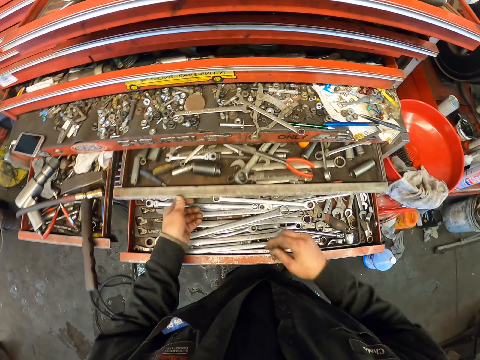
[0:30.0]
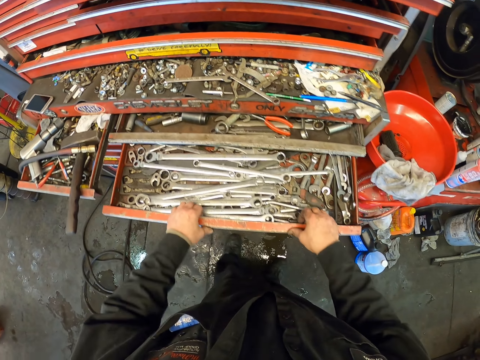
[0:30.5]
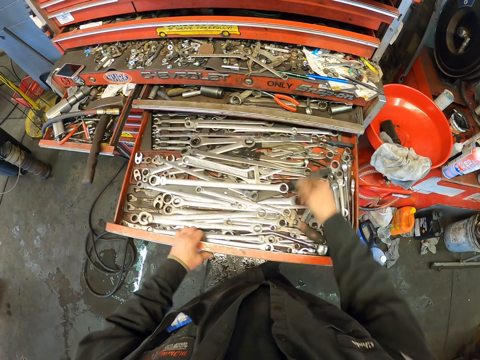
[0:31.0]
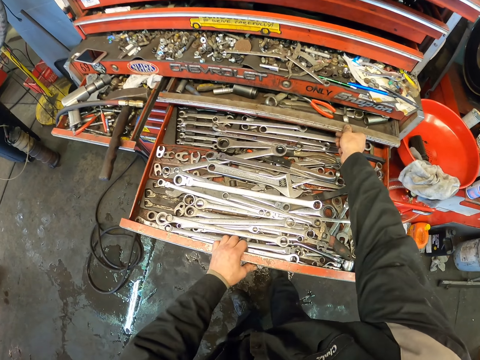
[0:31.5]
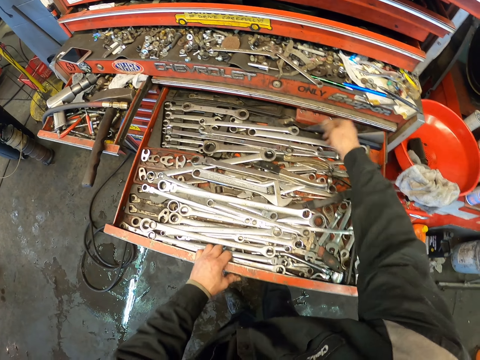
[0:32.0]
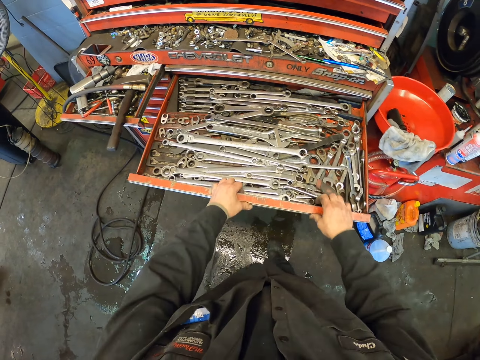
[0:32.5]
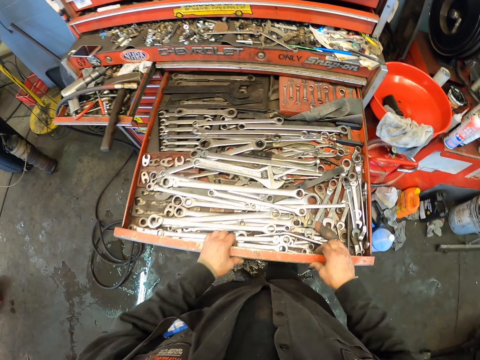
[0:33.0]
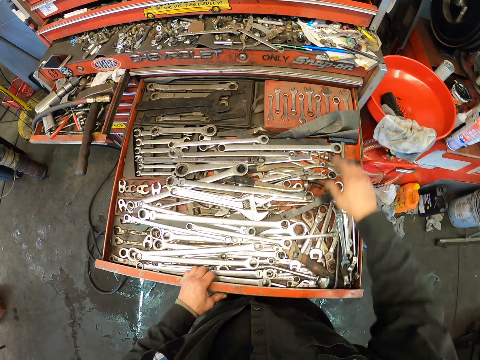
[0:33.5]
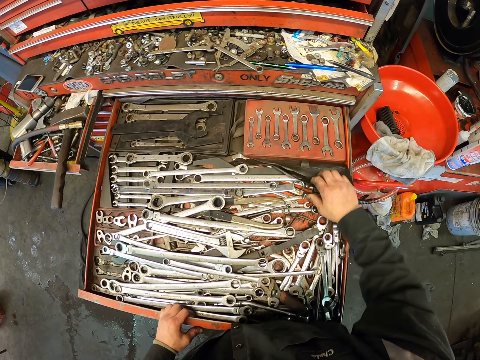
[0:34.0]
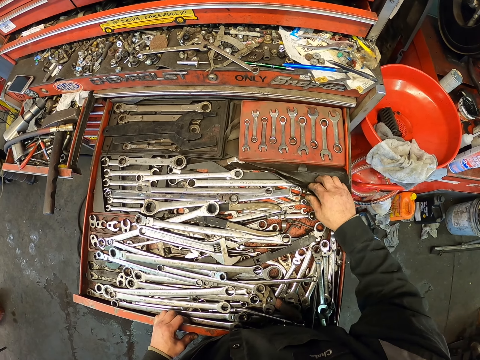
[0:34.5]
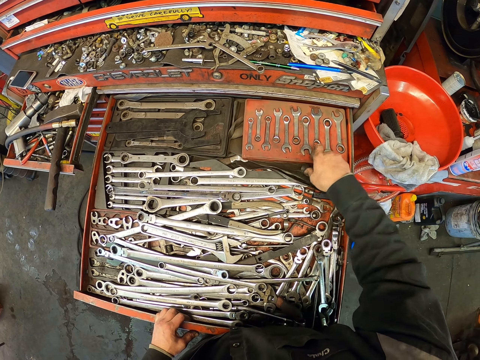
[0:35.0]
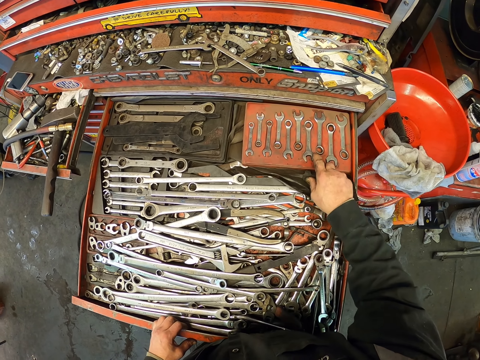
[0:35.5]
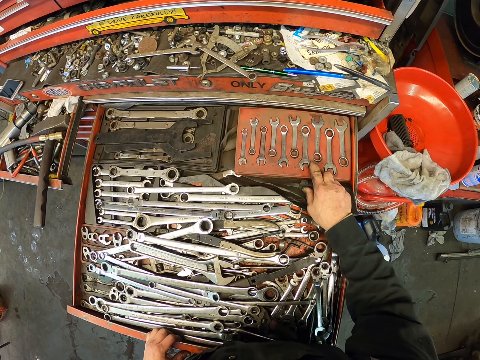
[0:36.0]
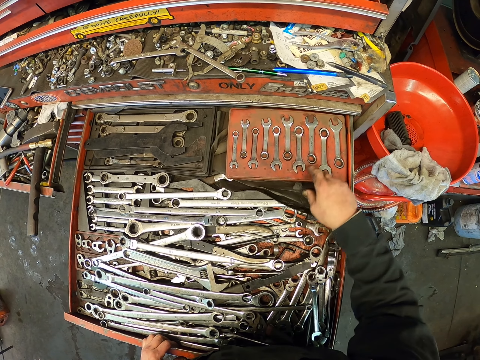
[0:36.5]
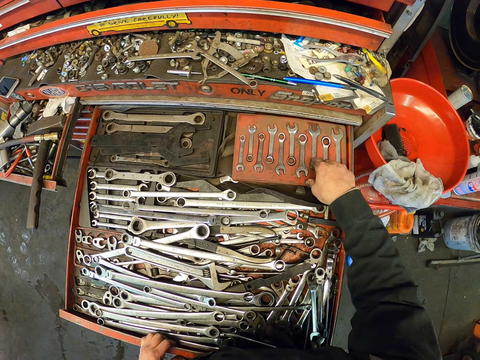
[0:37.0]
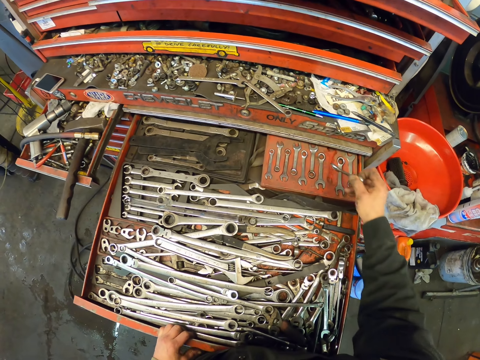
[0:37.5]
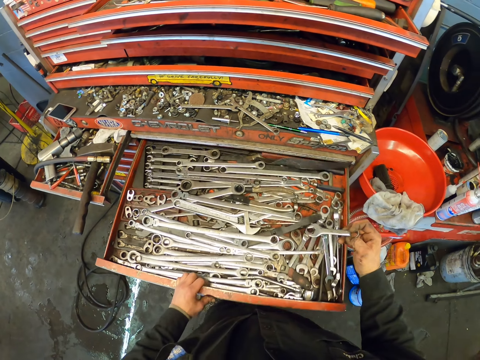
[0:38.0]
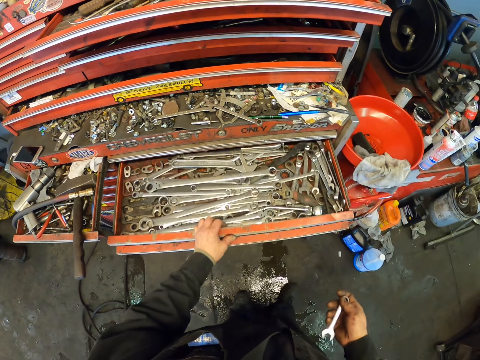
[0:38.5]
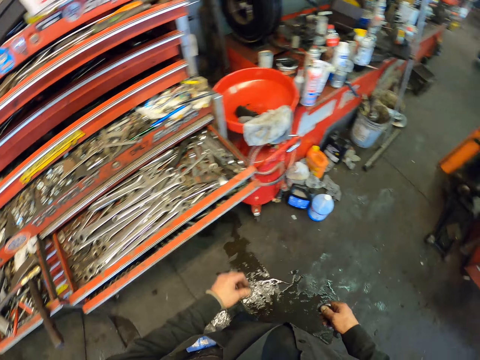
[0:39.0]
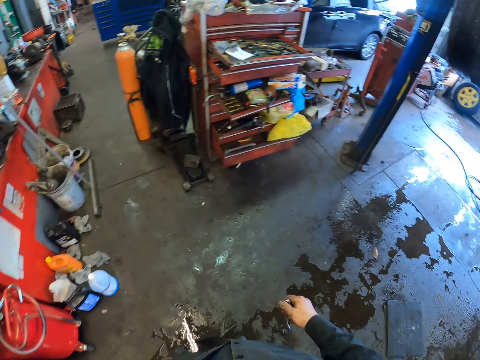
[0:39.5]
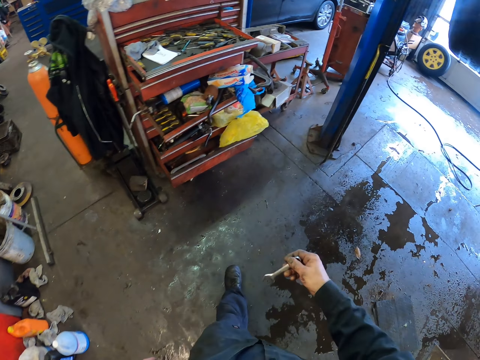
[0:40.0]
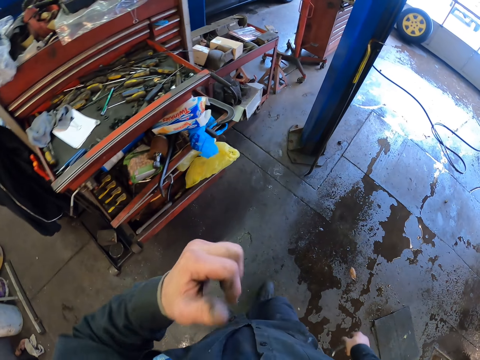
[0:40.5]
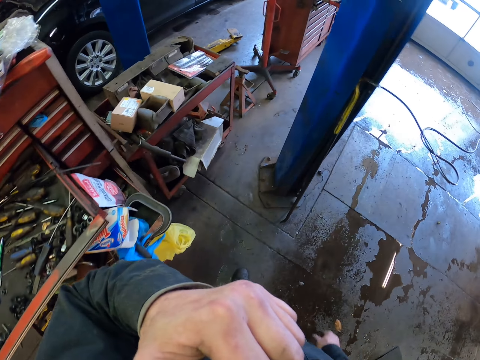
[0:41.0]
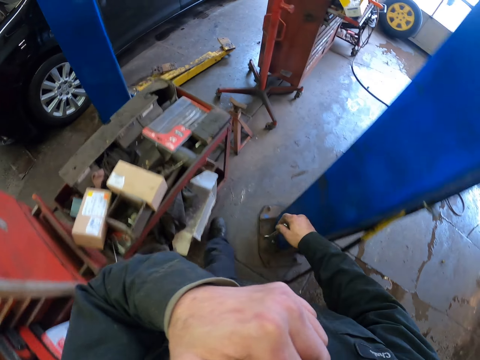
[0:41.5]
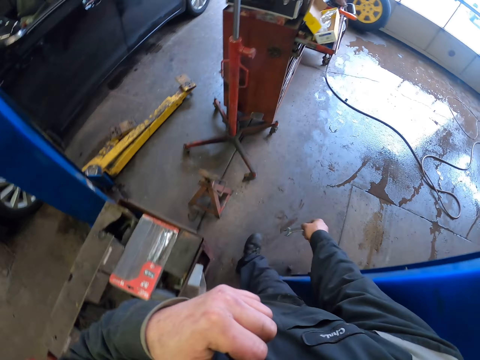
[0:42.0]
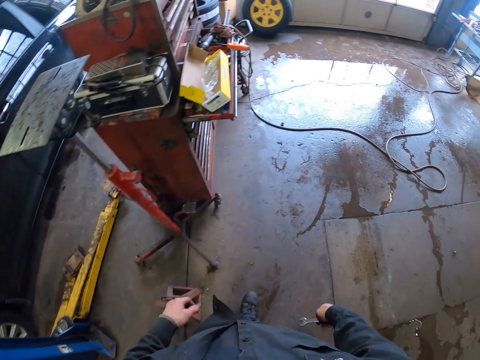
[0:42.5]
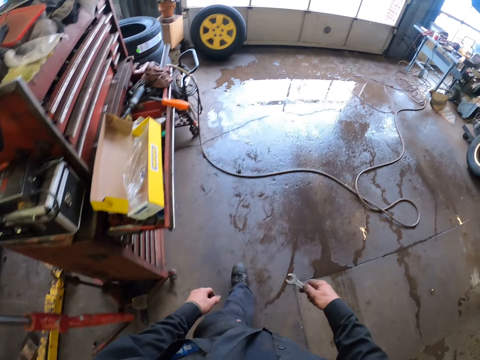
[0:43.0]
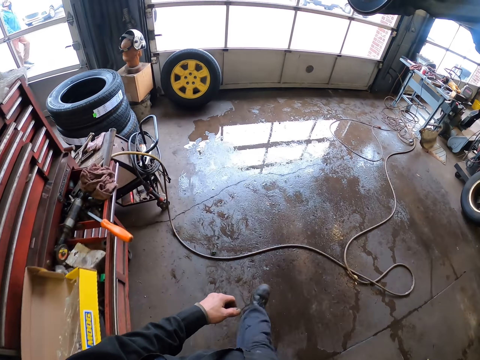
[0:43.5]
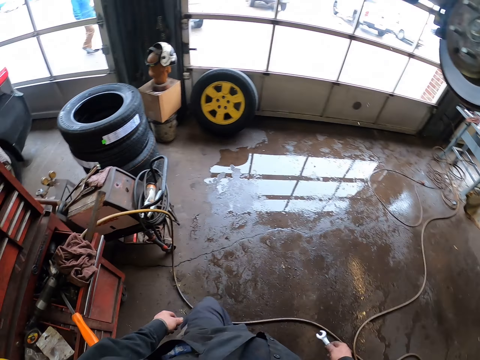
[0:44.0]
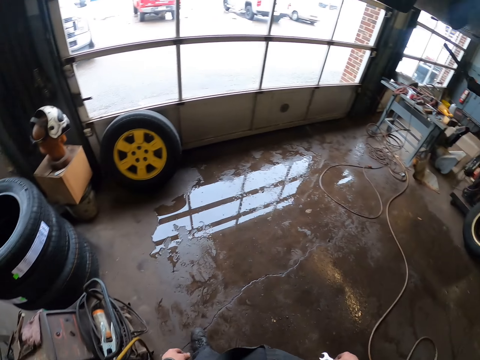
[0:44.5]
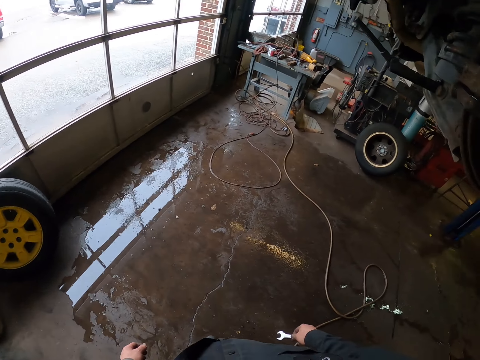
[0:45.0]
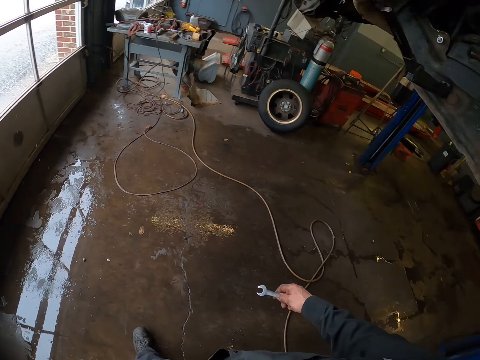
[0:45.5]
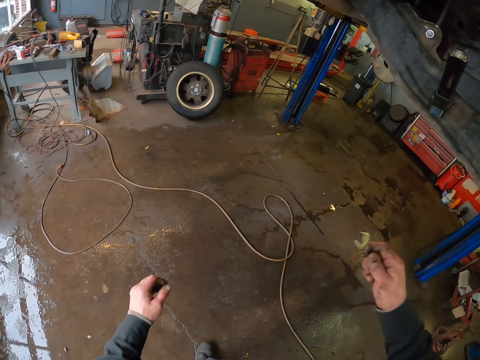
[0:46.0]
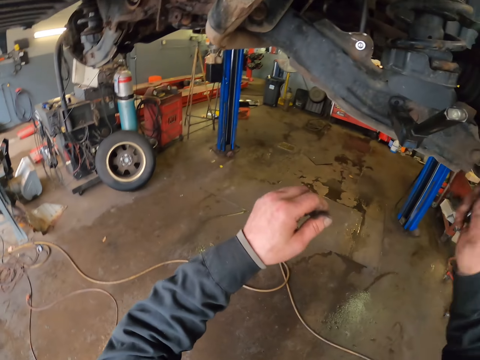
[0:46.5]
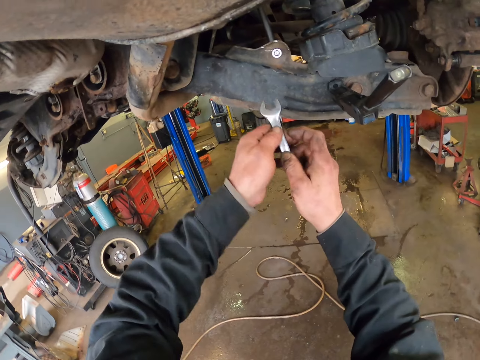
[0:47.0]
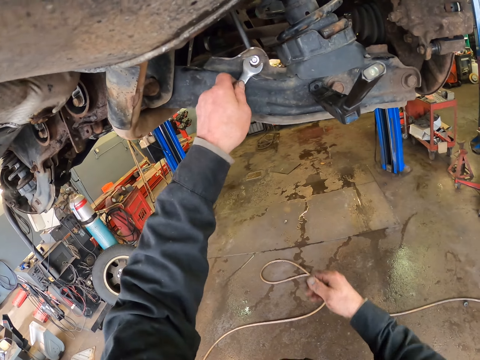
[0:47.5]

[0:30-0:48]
The camera wearer opens the drawer. They pick up a spanner from the drawer. They close the drawer. They walk to the vehicle. They rub their face. They raise their left hand towards something, and withdraw their left hand from something.

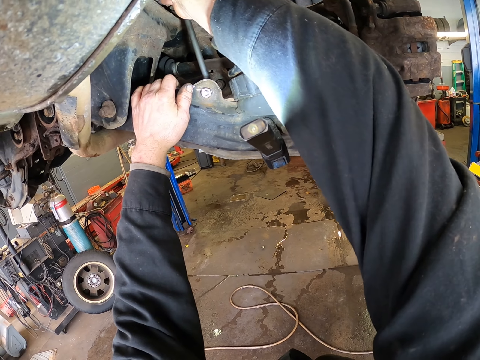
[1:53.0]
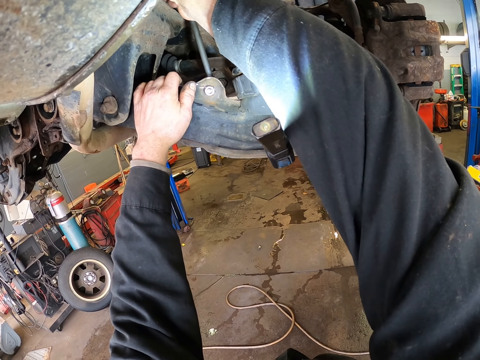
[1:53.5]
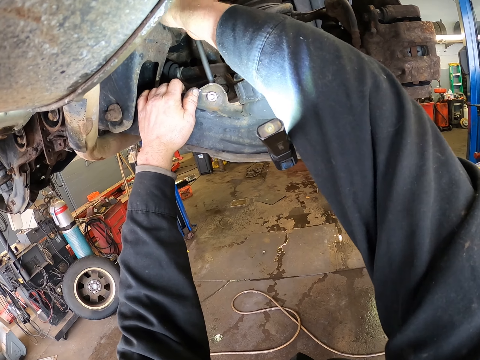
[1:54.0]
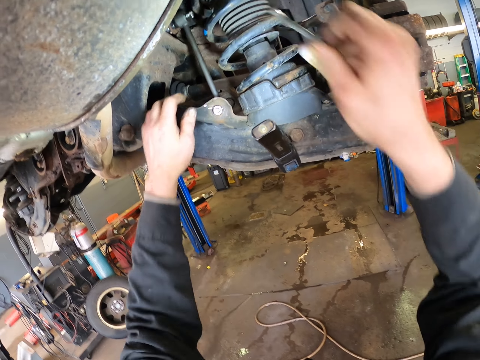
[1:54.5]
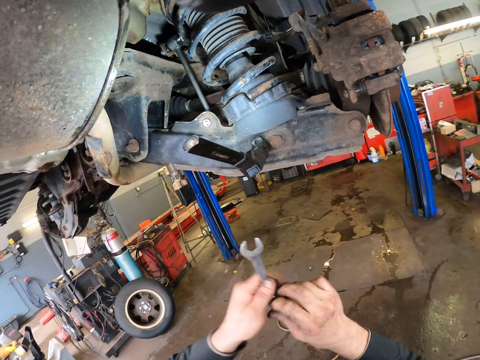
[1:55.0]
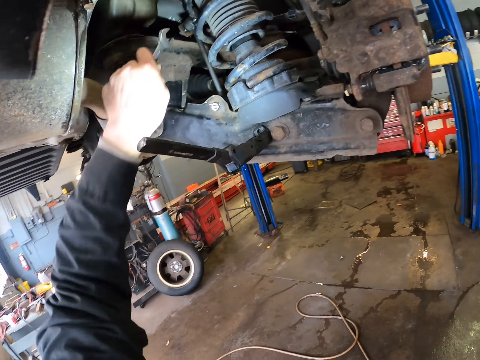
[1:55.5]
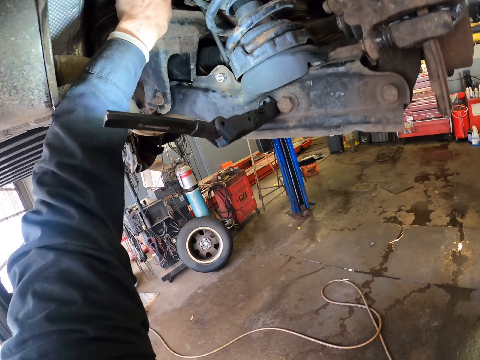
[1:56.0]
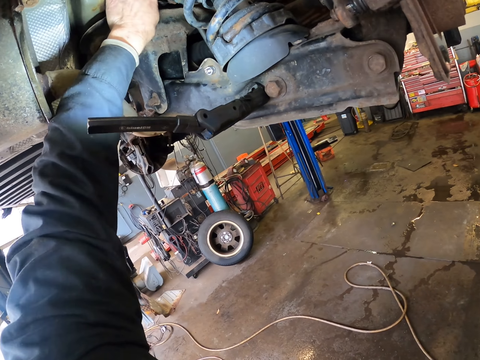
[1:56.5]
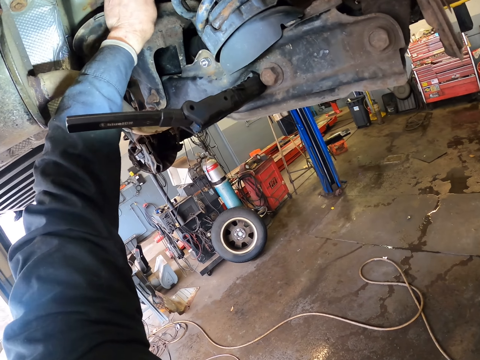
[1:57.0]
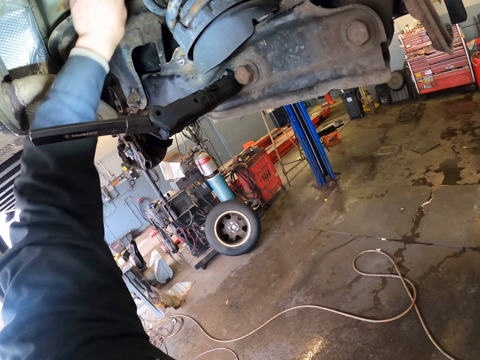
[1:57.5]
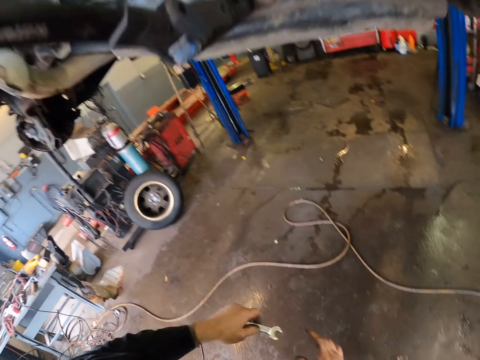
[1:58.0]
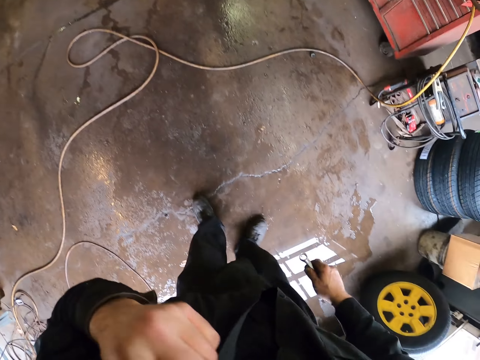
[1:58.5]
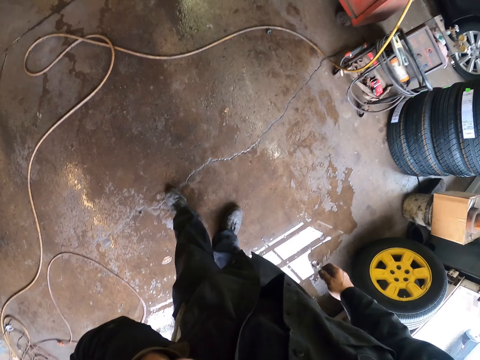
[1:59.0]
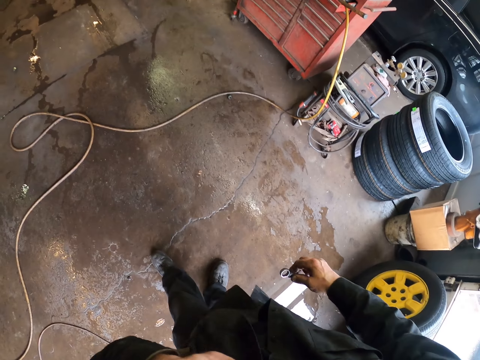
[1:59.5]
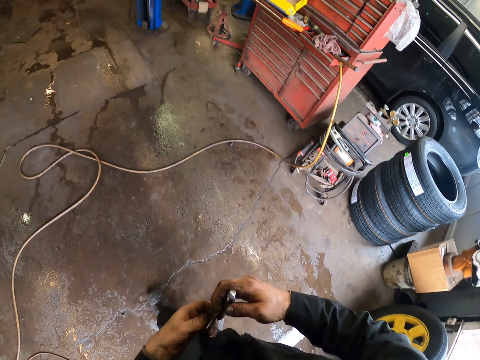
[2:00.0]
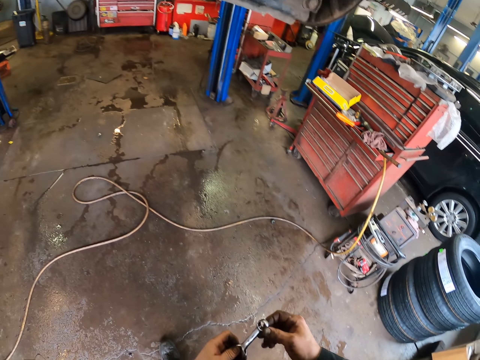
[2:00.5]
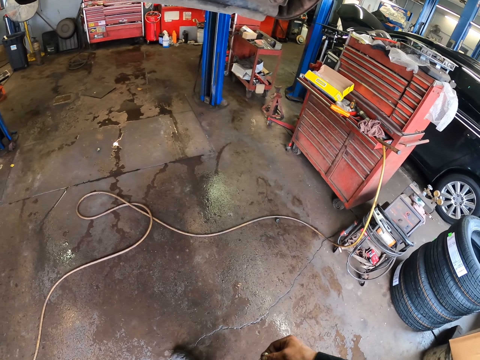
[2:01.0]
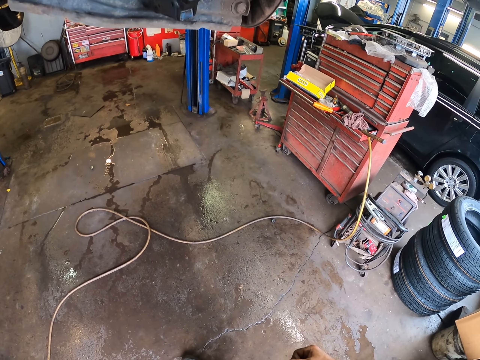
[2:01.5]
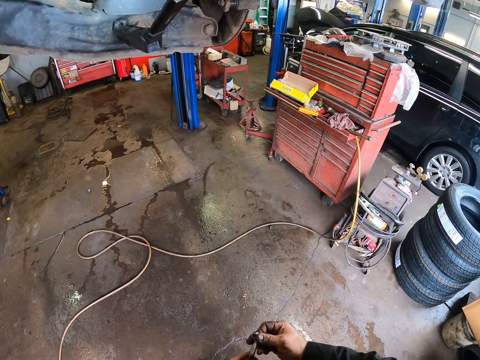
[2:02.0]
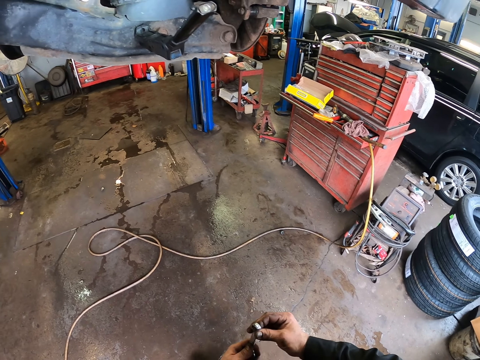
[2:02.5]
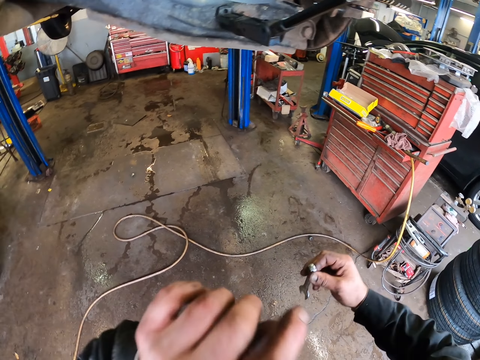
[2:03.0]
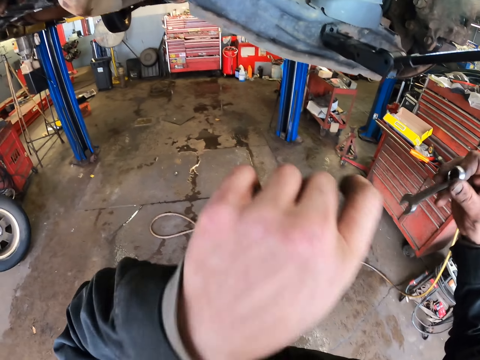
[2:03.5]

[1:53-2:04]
The camera wearer removes the spanner from the car brake. They check on the car brake. They raise their left hand towards something, and withdraw their left hand from something.
